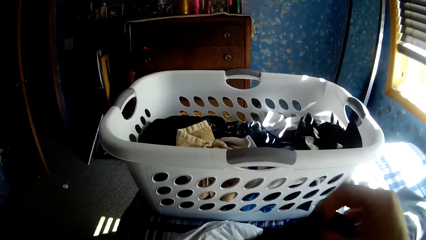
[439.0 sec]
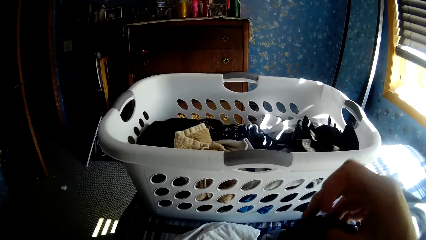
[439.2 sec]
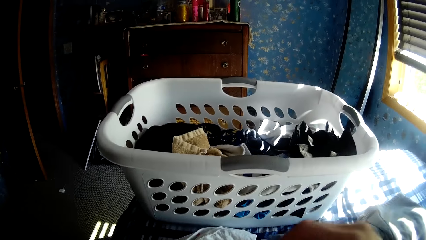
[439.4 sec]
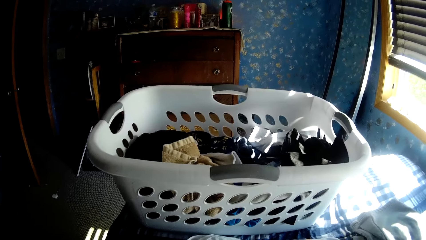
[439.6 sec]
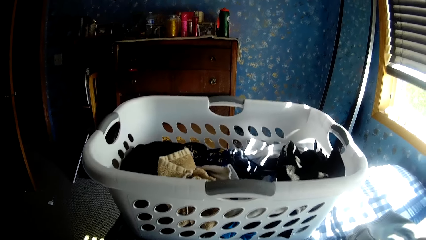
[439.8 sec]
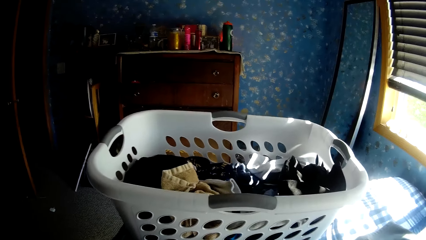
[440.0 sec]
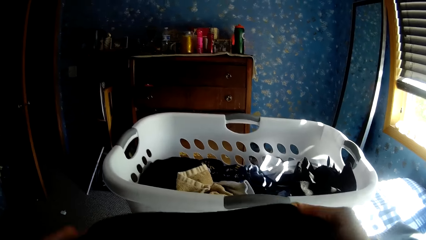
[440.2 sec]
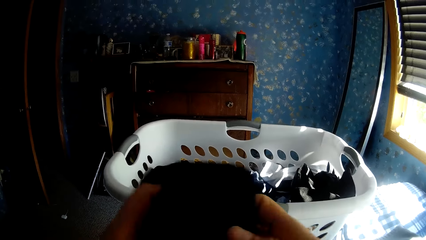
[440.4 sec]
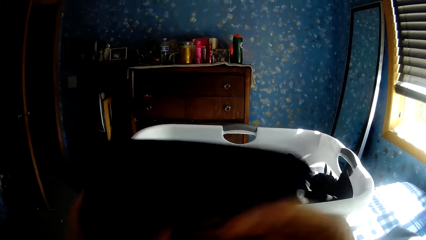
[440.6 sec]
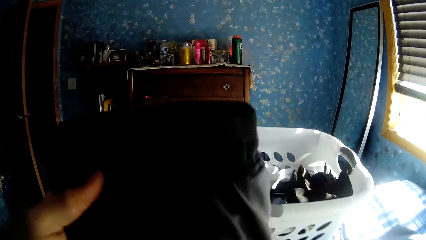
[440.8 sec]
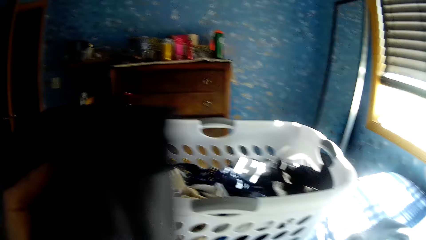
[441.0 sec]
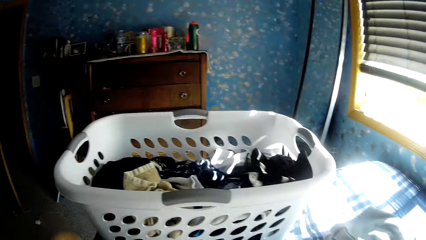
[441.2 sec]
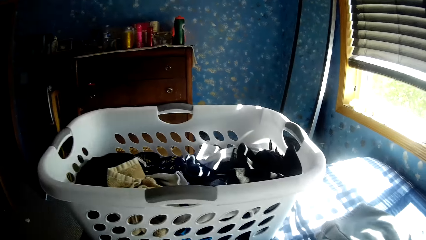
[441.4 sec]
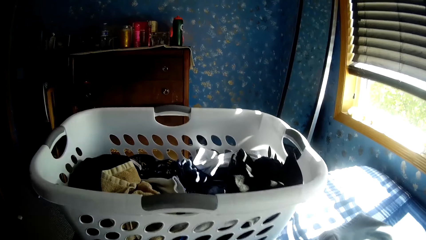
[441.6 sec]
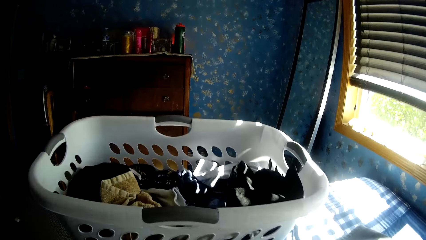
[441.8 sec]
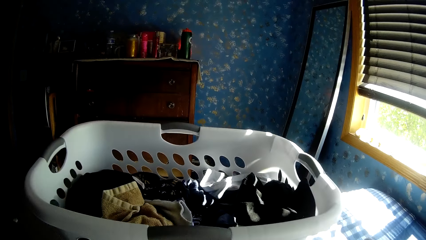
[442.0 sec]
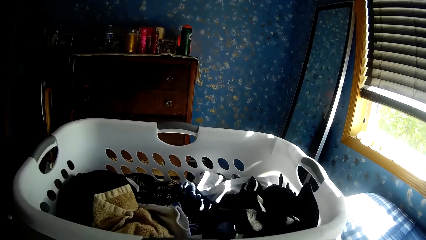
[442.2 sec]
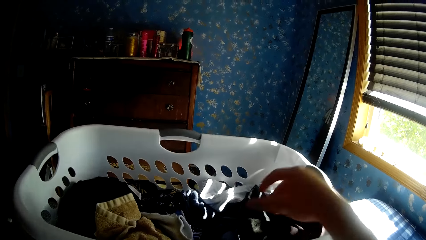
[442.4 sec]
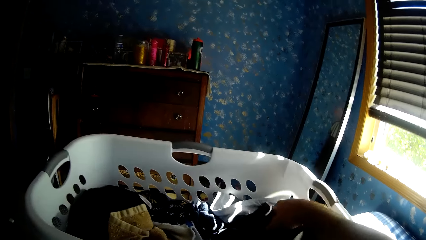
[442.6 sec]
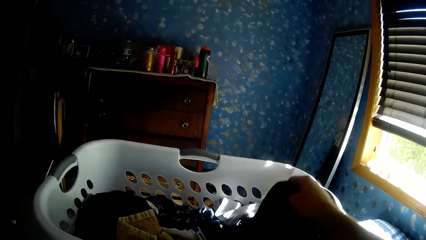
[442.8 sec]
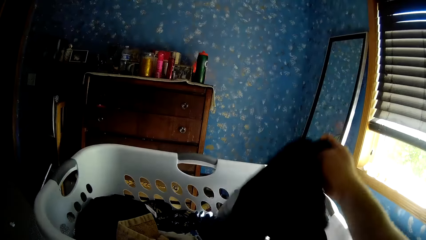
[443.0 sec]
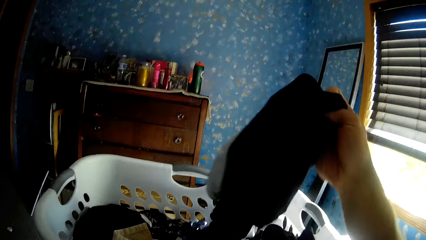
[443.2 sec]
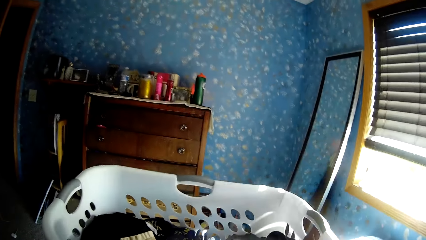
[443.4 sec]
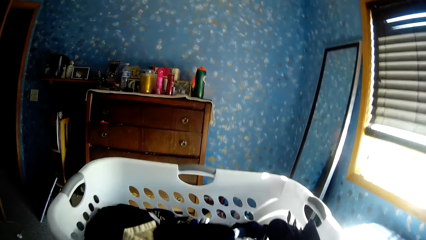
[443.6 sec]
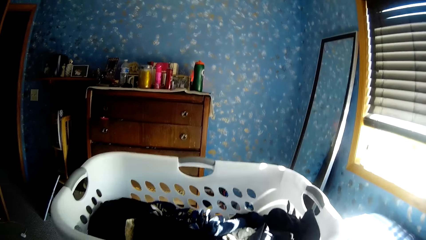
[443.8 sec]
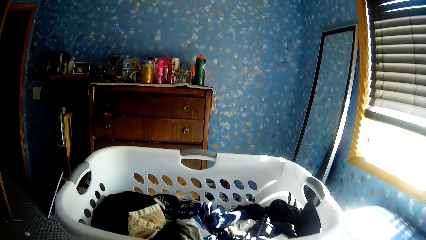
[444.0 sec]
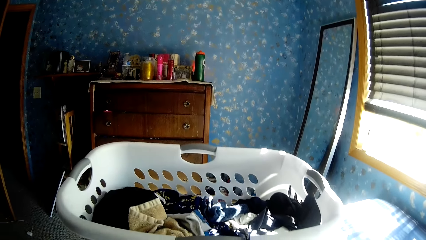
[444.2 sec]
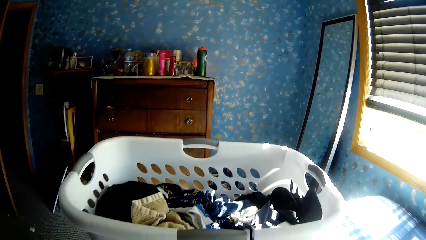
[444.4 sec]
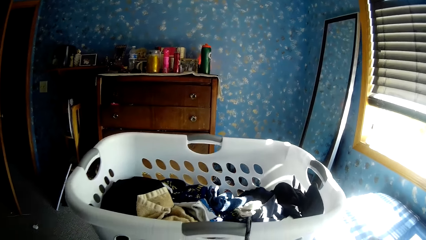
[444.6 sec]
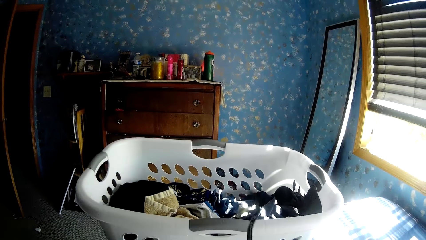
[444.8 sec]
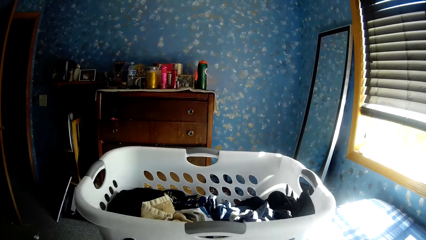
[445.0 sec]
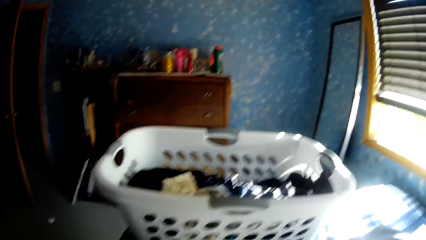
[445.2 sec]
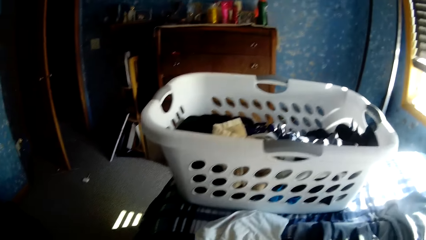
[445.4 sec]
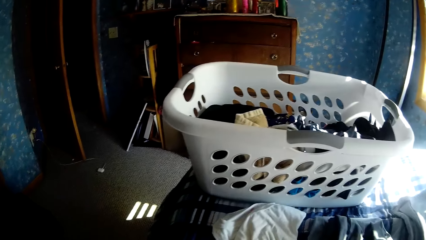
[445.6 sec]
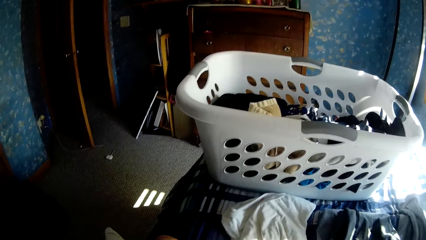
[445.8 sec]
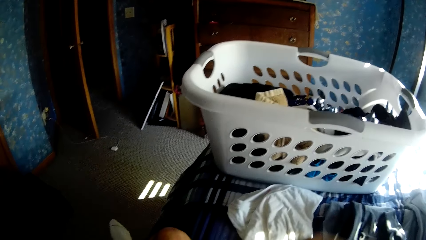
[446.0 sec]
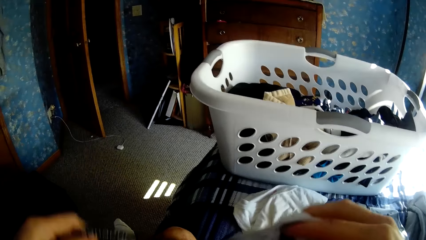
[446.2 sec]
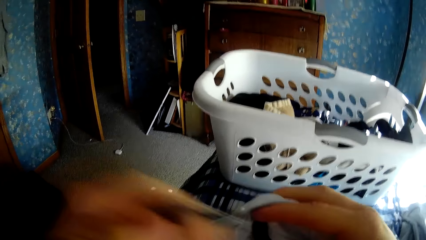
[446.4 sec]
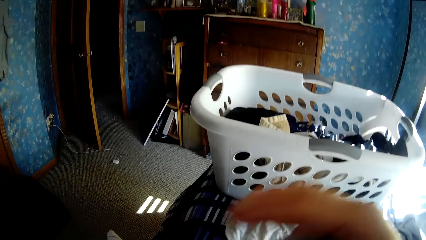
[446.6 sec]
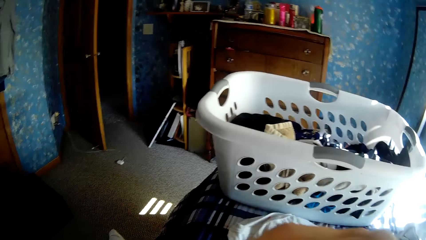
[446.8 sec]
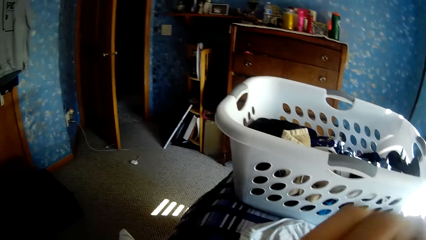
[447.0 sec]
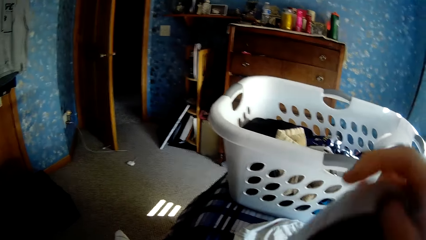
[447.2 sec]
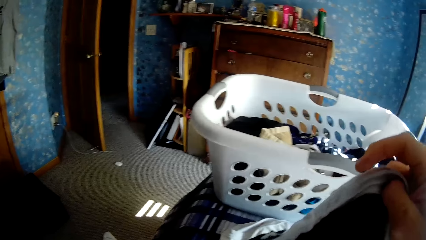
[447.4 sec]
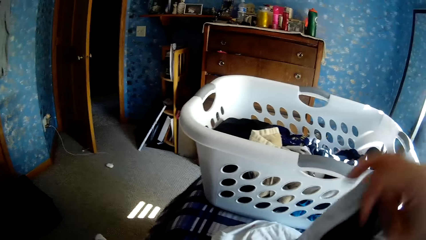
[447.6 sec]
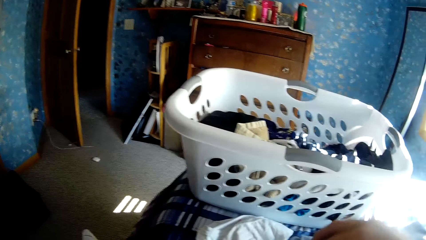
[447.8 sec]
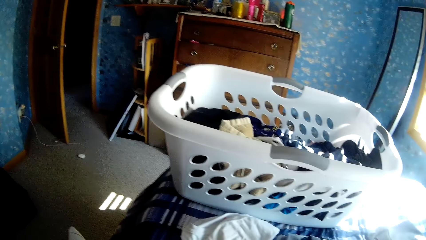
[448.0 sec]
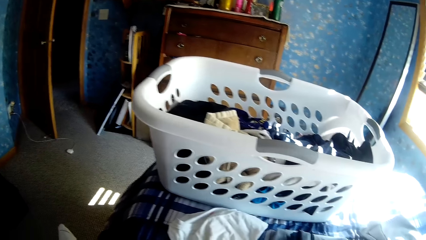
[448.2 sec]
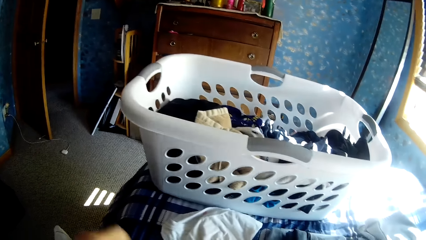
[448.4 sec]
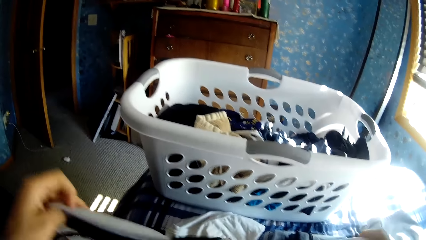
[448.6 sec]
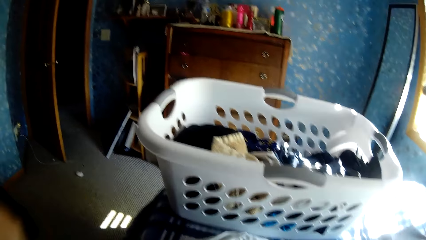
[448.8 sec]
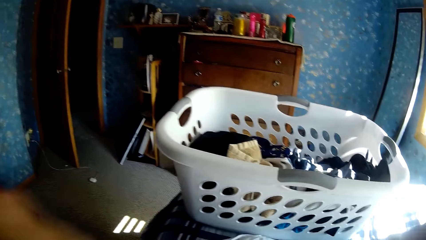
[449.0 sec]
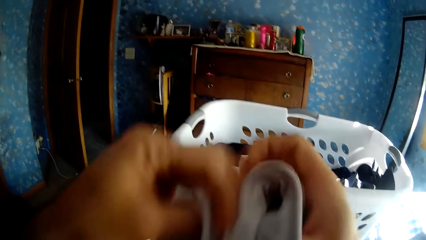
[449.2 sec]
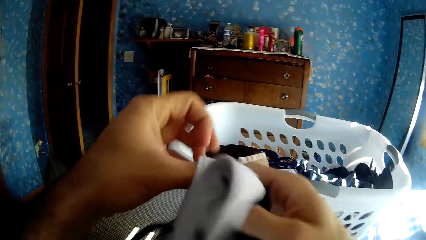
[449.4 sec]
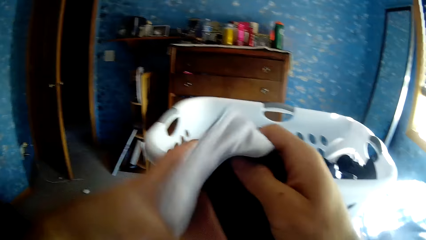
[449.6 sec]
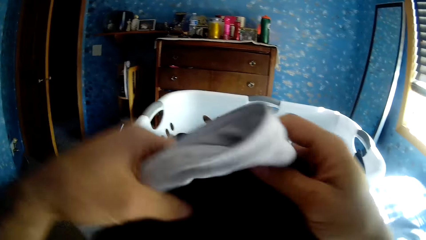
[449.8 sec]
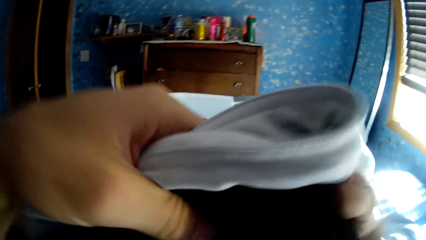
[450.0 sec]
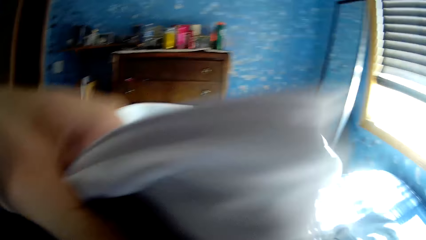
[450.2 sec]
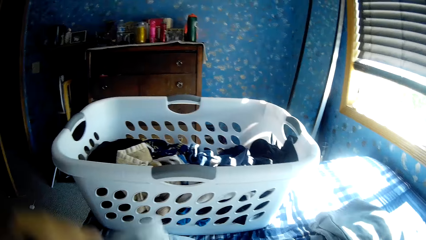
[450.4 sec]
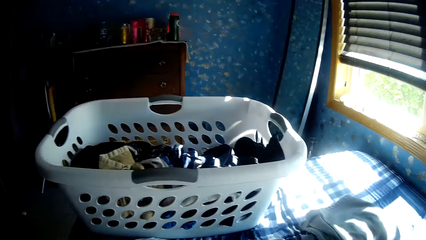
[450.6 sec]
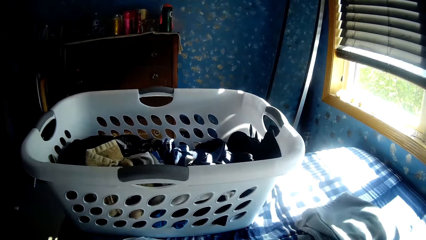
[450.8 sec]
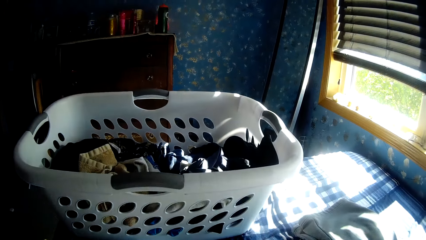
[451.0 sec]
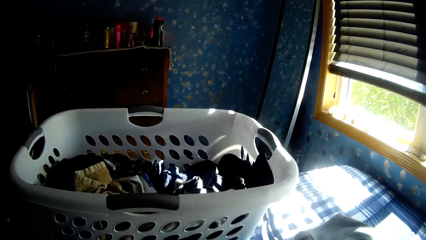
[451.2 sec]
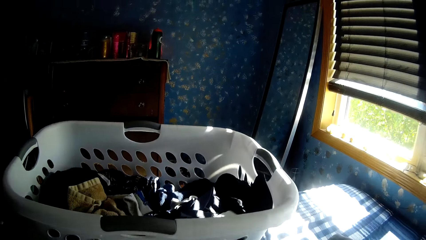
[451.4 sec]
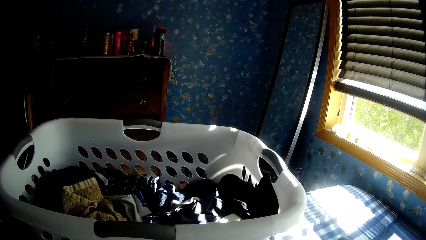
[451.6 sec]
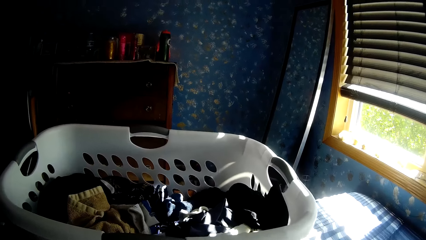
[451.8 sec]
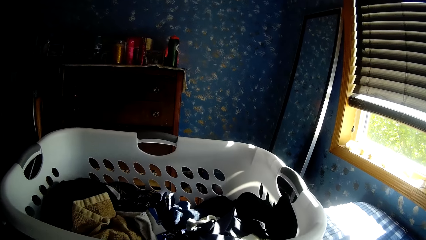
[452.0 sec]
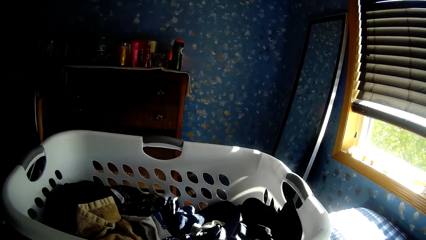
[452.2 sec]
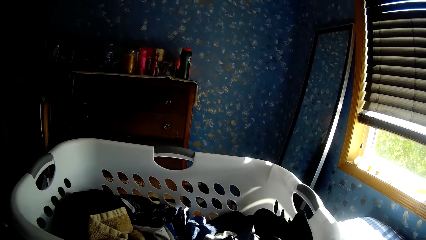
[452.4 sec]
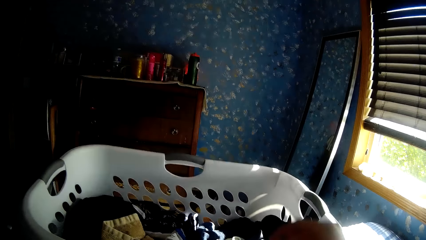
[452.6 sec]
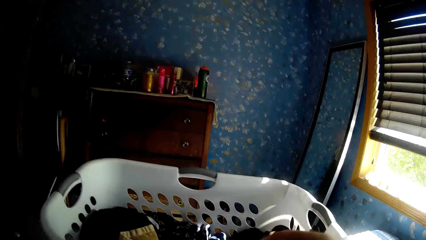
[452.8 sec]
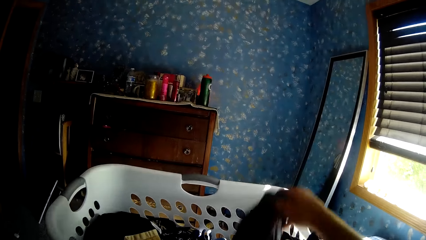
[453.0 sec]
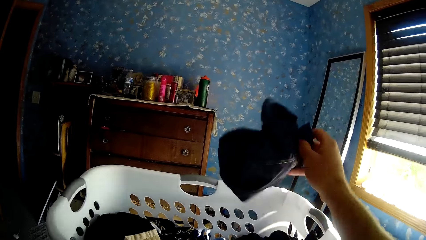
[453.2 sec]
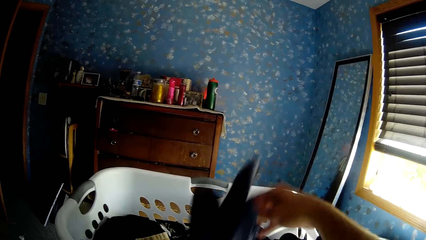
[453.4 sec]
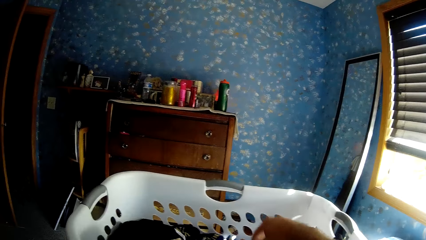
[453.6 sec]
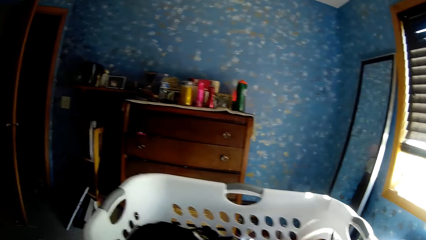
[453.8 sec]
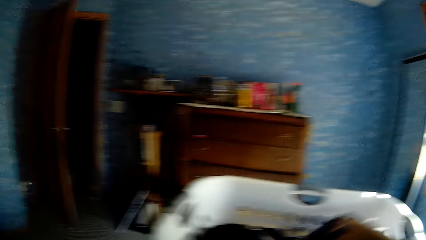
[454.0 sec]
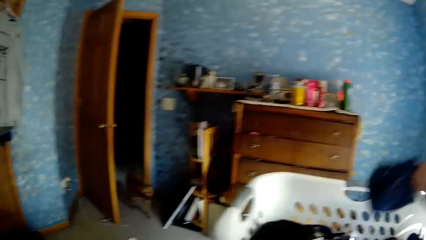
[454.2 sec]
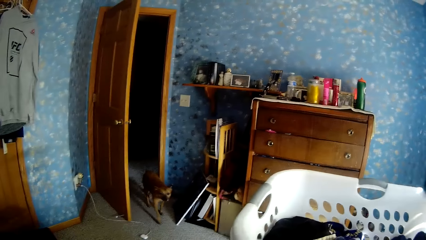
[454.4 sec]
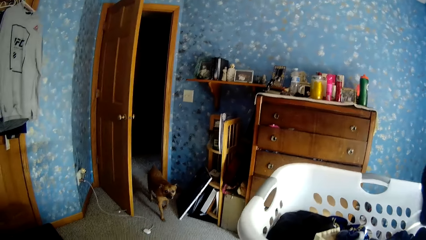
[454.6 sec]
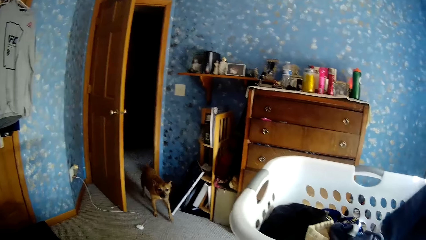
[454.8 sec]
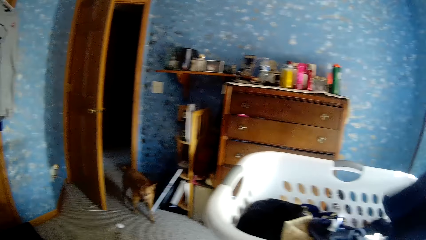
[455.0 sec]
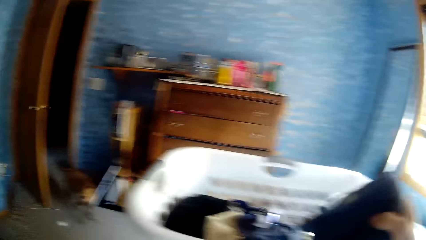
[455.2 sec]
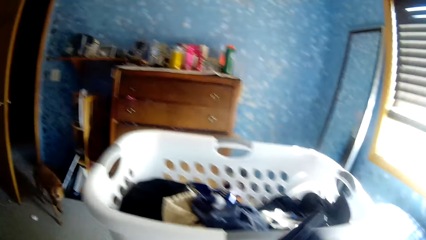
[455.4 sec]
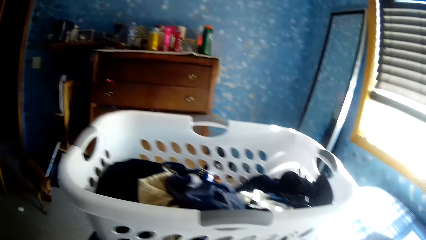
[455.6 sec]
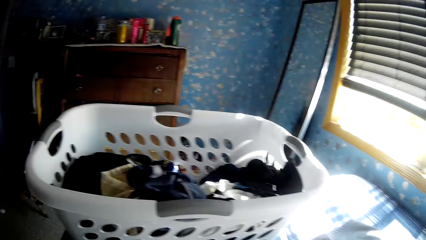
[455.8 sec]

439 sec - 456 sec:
The camera wearer folds the black trouser with his hands. He picks up a white and black cloth from the laundry basket with his right hand. He folds the white and black cloth with his hands. He picks up the small blue cloth on the bed with his right hand.
